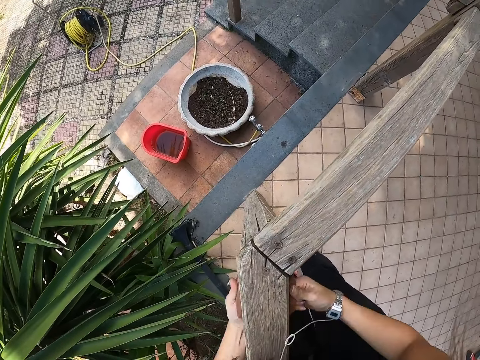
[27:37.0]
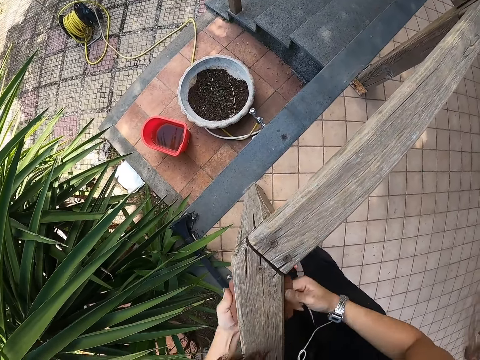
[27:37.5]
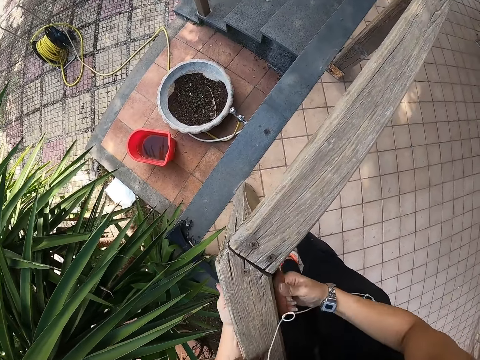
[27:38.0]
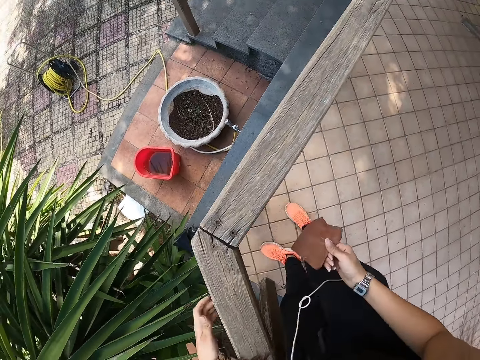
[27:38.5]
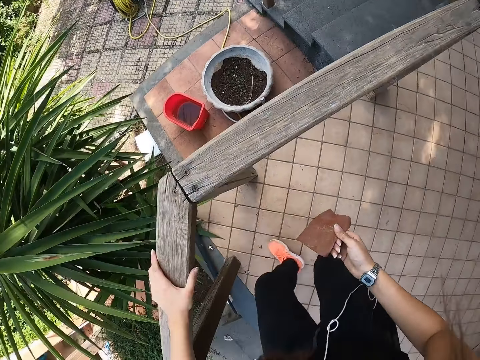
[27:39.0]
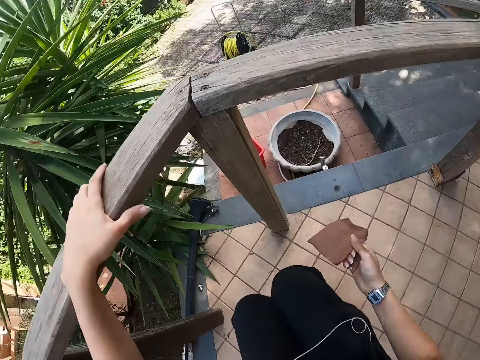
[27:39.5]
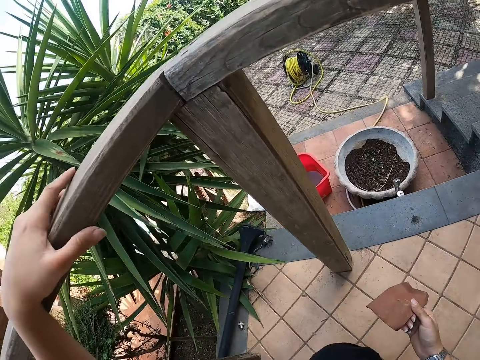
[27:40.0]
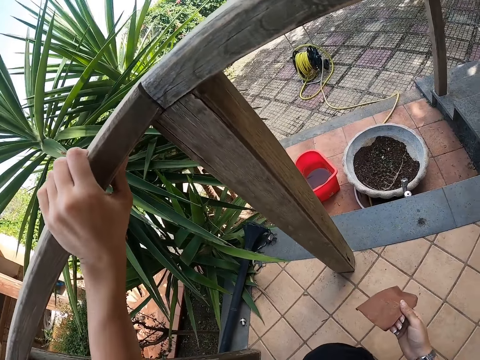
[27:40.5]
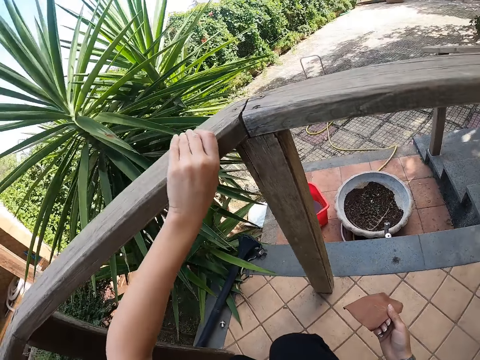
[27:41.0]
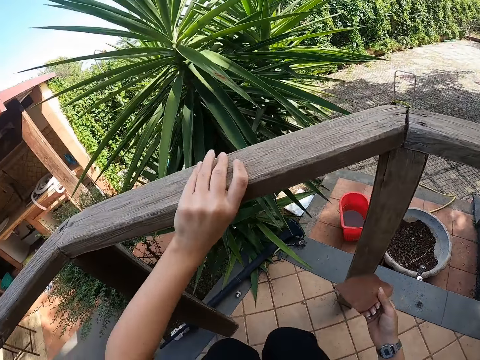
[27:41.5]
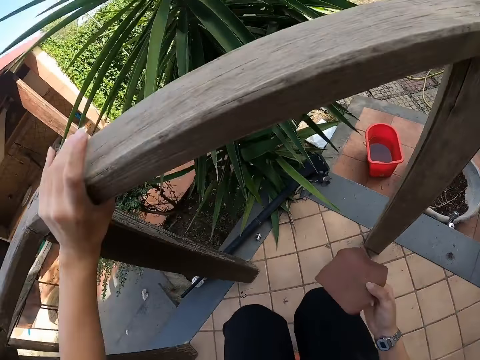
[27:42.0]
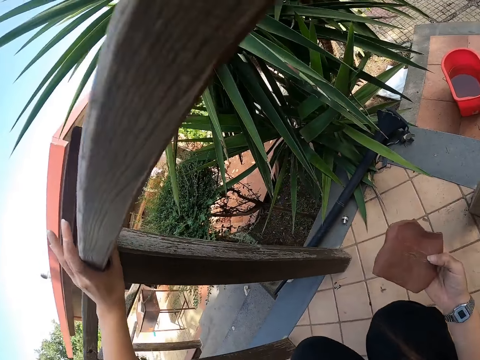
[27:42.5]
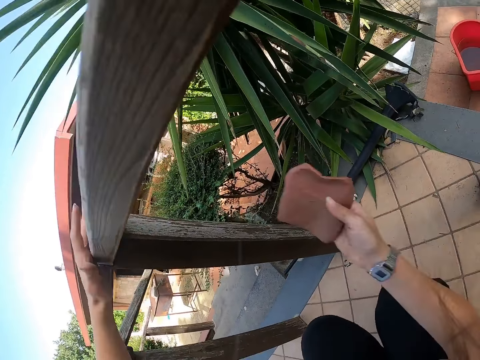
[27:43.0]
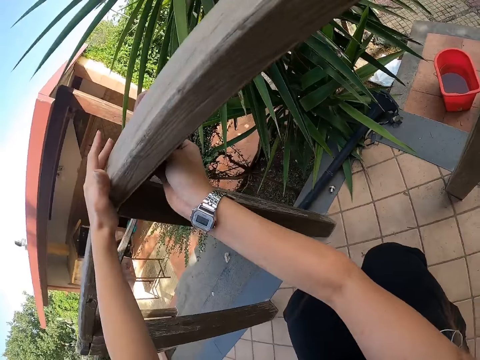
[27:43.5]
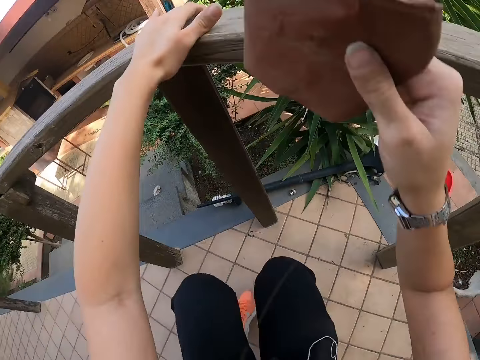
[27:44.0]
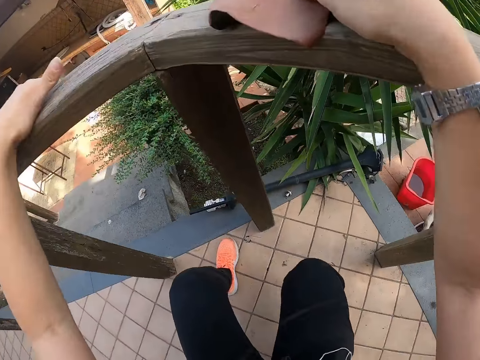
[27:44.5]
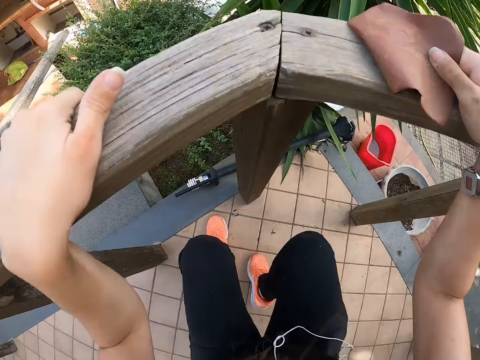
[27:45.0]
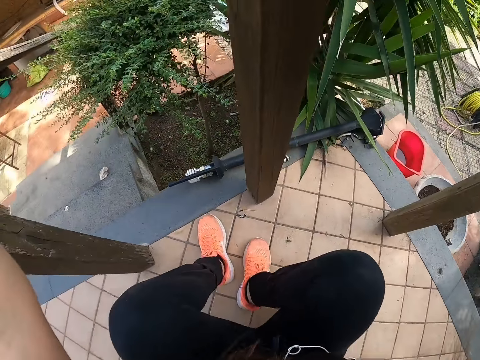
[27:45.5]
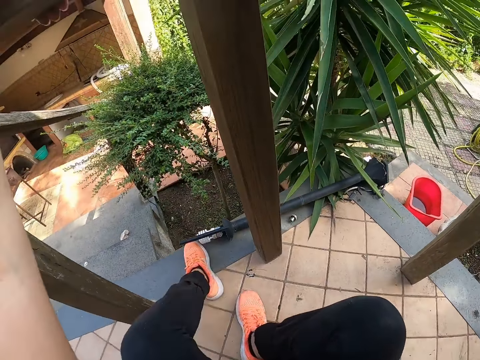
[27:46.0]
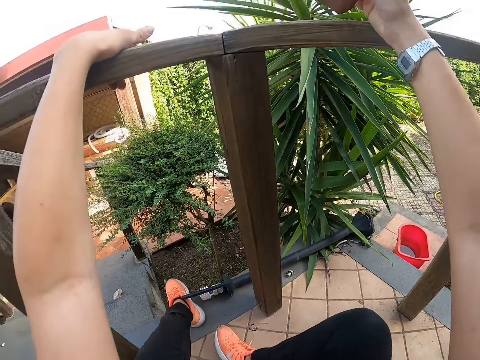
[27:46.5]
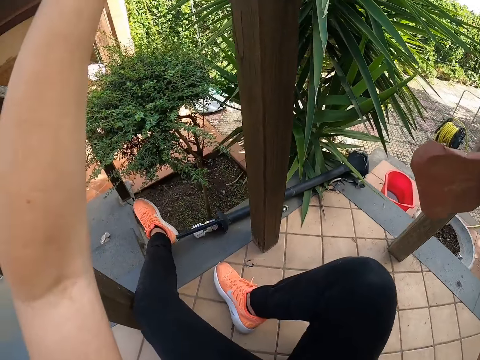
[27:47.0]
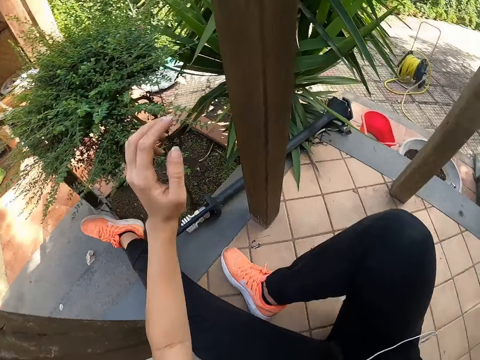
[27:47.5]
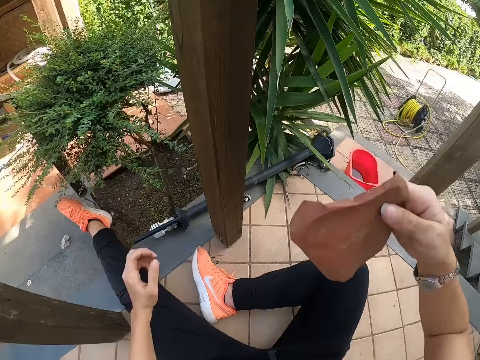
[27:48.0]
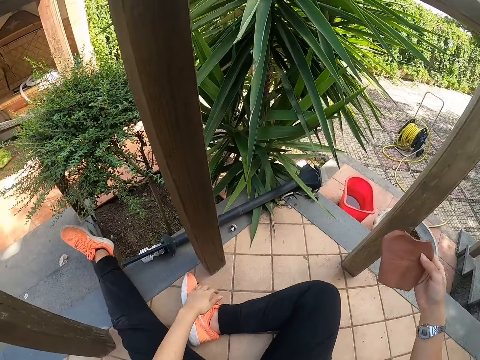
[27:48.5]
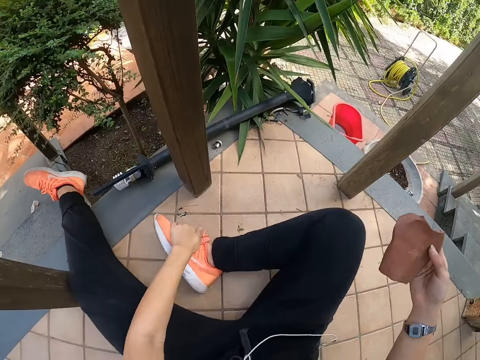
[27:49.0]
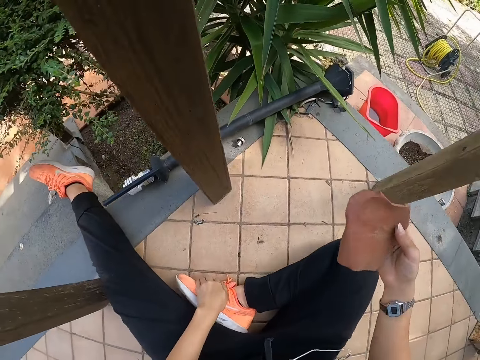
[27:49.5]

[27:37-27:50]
The camera wearer holds the wood. They crouch. They touch the wood with the left hand. They use the sandpaper on the wood. They sit on the floor. They adjust the body.

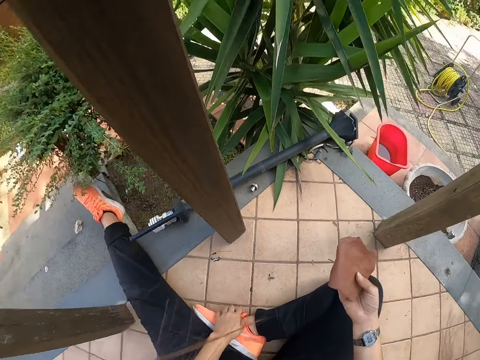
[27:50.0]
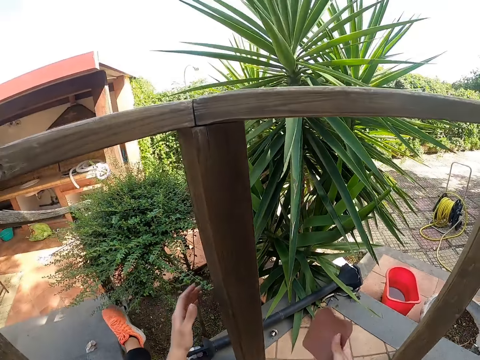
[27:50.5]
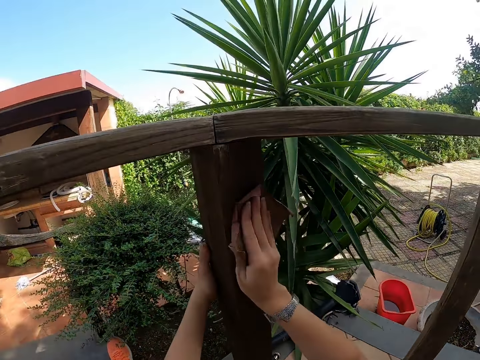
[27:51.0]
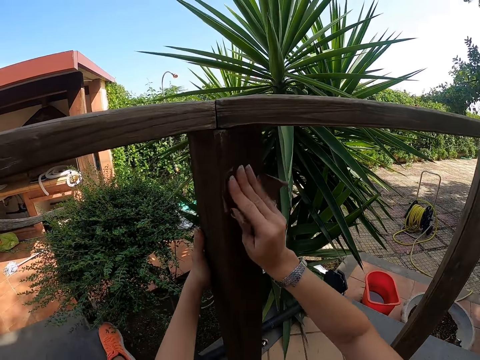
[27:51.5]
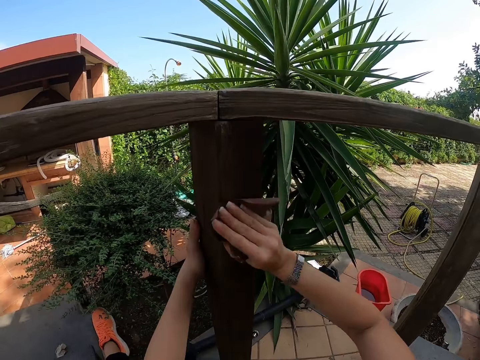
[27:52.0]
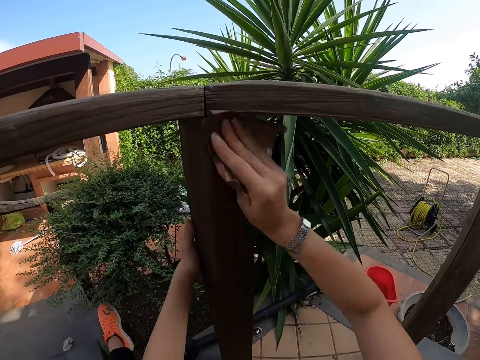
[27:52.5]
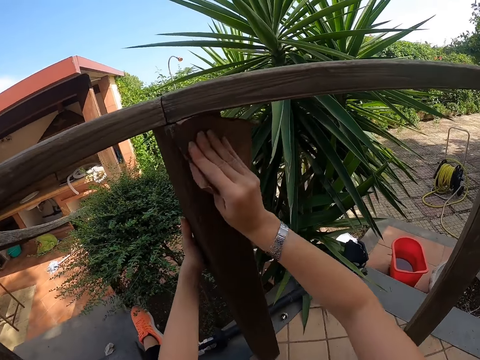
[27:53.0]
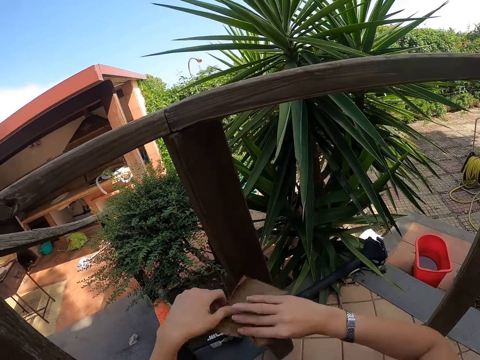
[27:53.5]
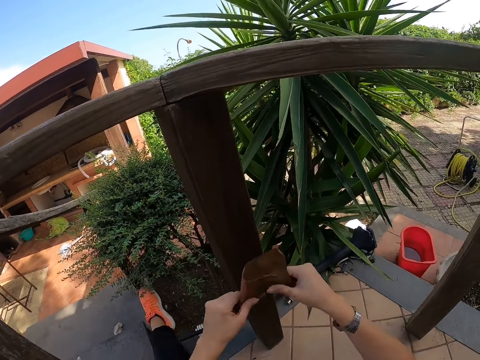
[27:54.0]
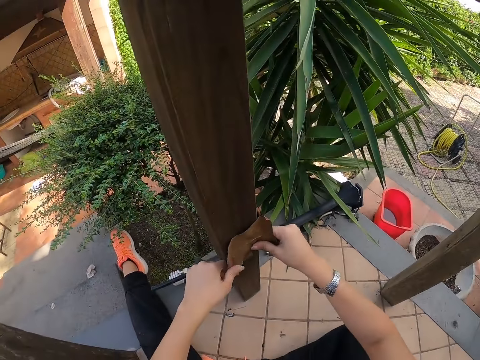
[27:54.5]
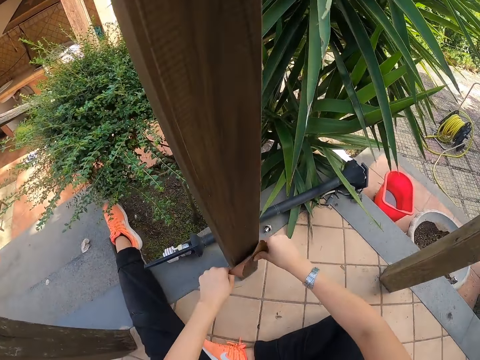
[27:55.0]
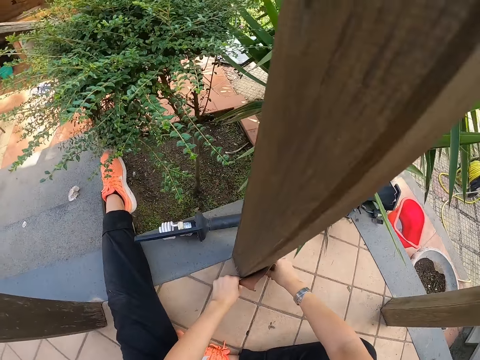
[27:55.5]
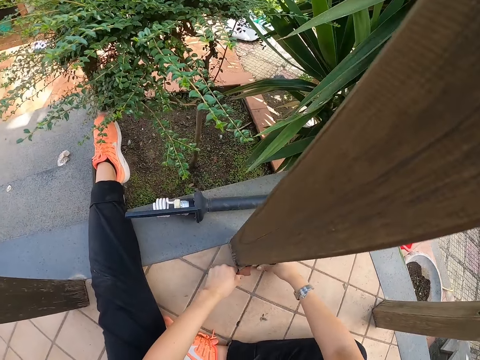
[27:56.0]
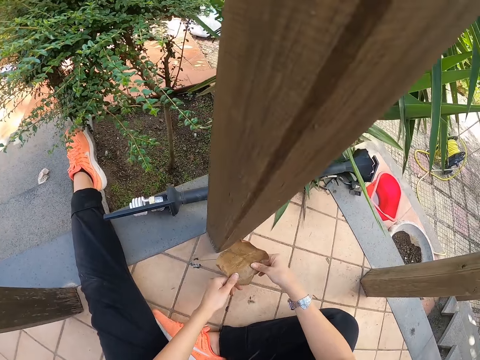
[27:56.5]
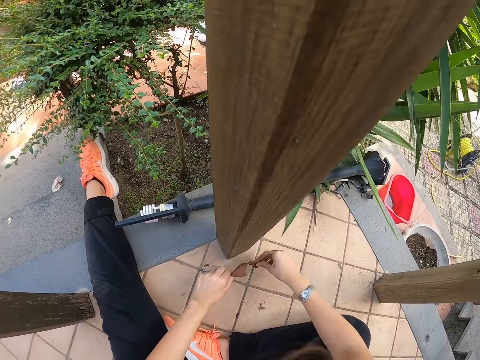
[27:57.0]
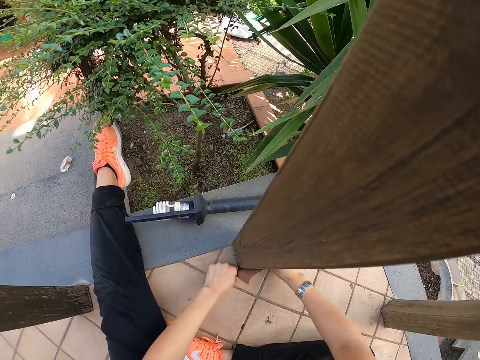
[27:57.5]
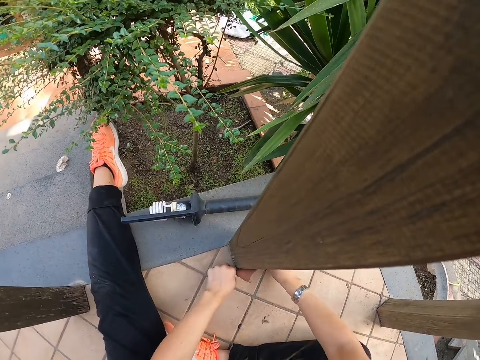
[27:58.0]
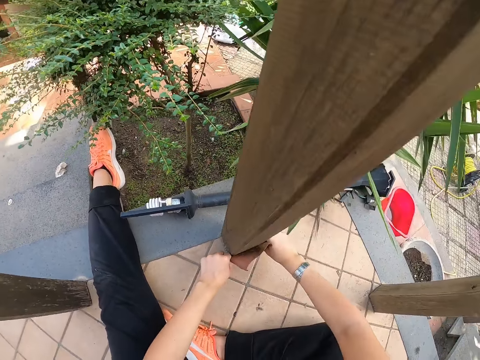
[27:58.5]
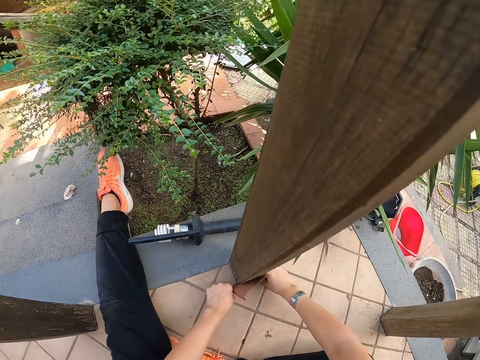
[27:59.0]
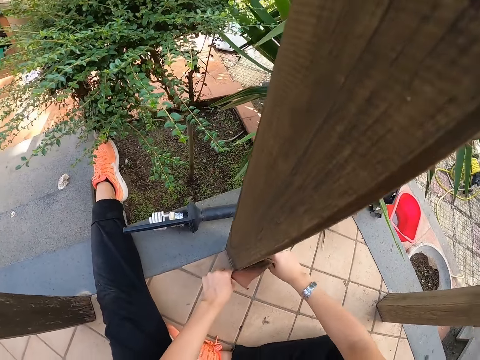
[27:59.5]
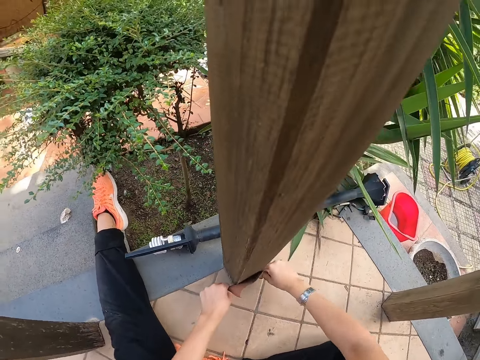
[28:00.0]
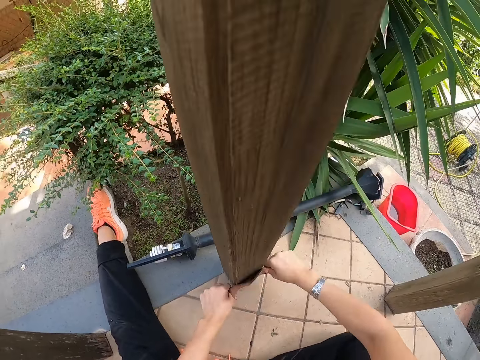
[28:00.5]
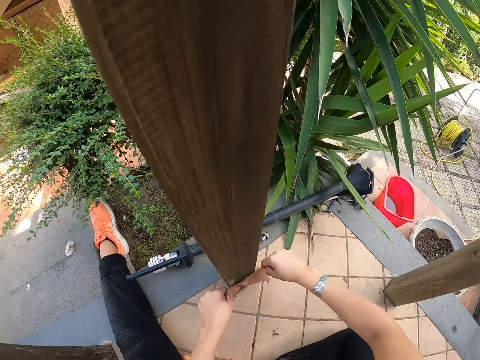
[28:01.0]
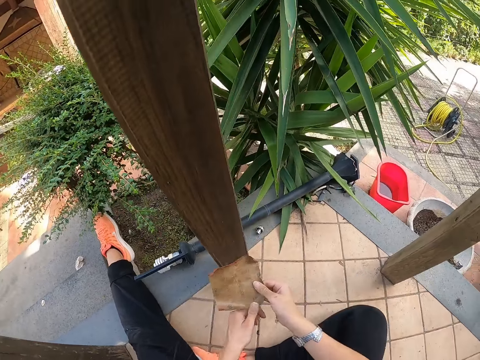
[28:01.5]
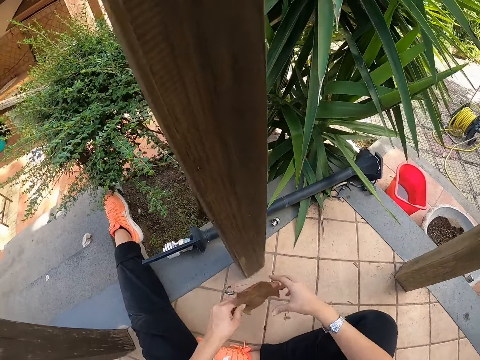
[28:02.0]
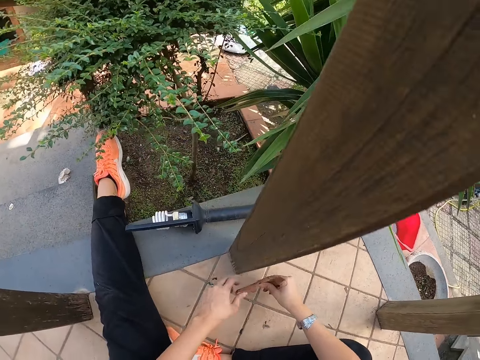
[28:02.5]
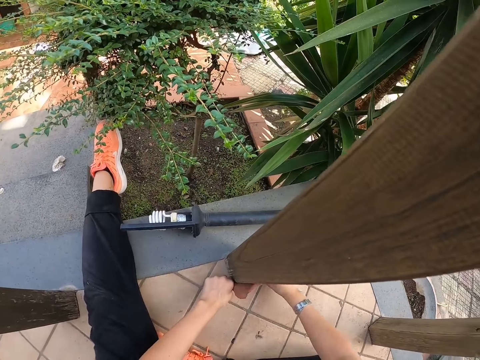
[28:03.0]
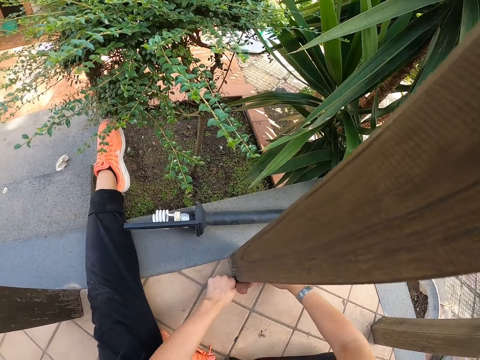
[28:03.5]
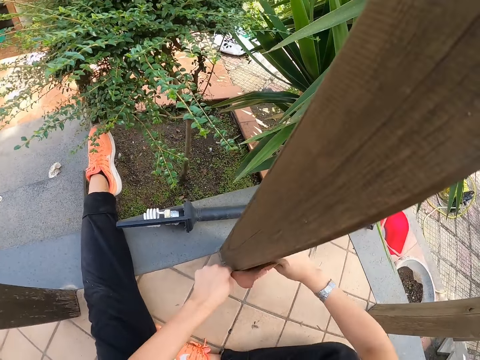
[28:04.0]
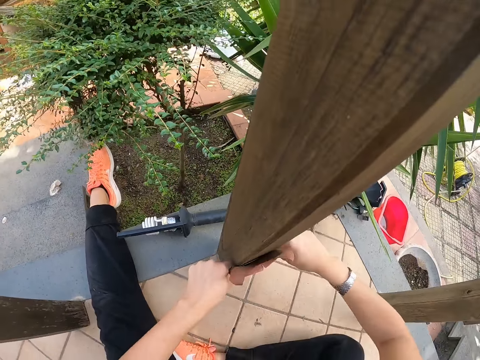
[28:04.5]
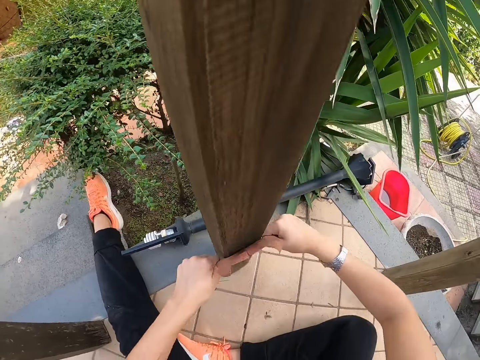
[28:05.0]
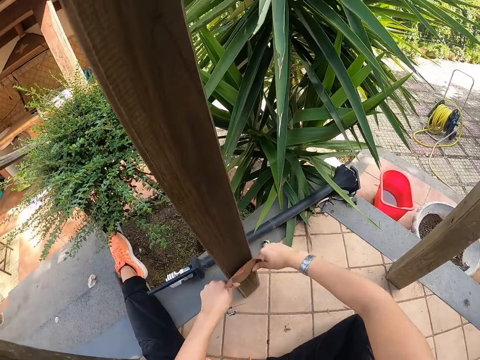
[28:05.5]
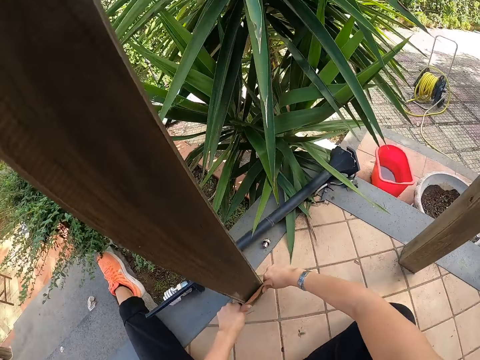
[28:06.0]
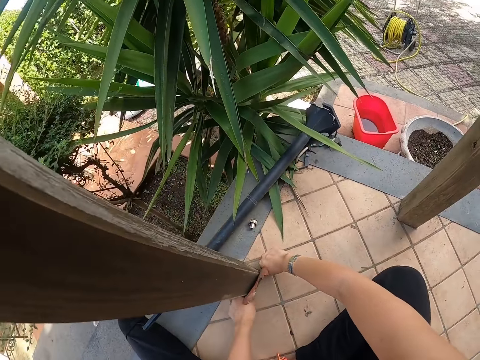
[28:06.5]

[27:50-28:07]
The camera wearer uses the sandpaper on the wood. They hold the sandpaper. They adjust the sandpaper with both hands. They use the sandpaper on the wood.
